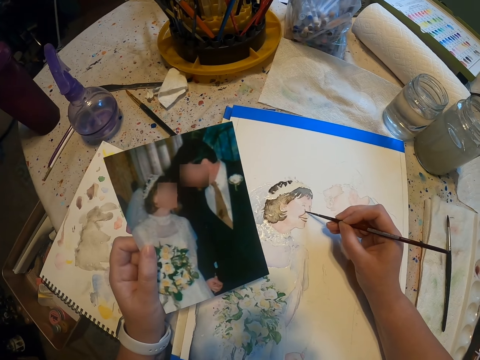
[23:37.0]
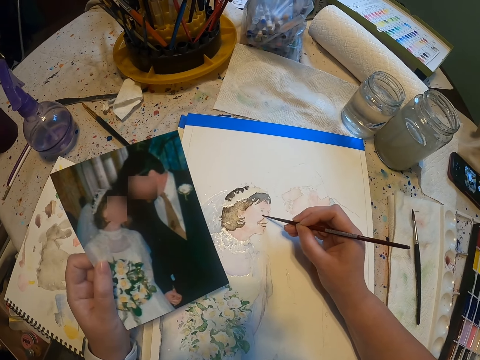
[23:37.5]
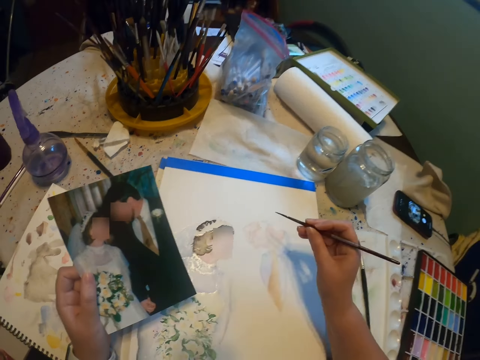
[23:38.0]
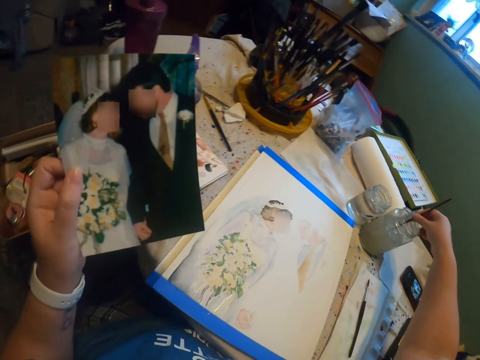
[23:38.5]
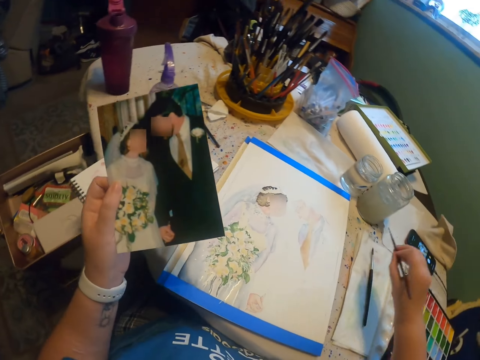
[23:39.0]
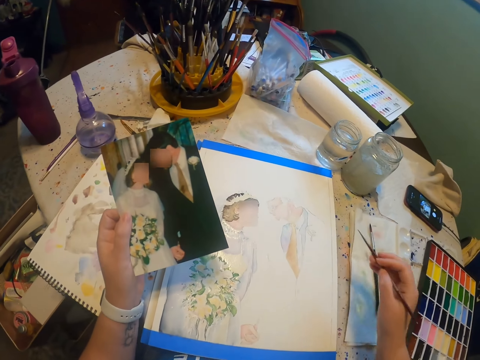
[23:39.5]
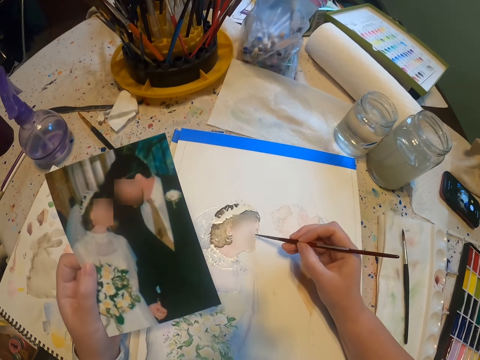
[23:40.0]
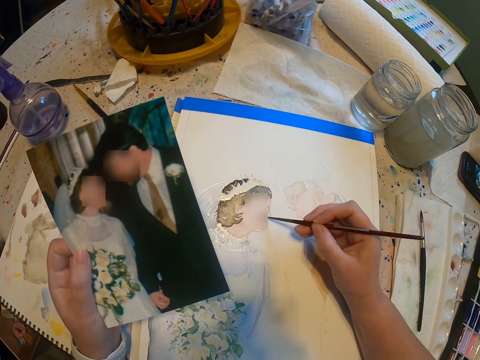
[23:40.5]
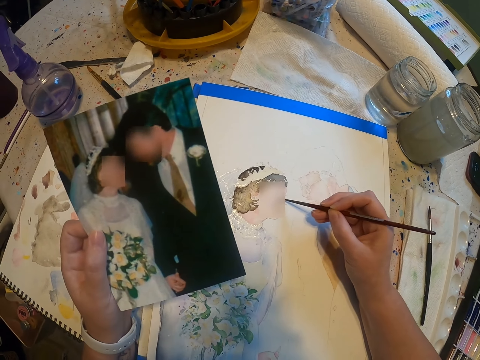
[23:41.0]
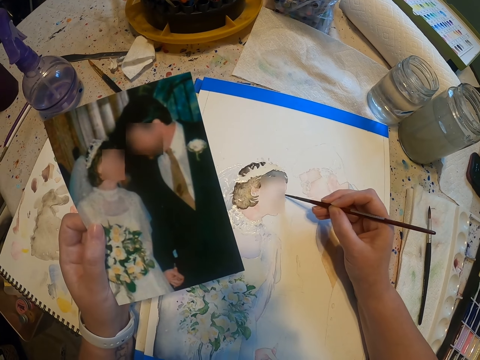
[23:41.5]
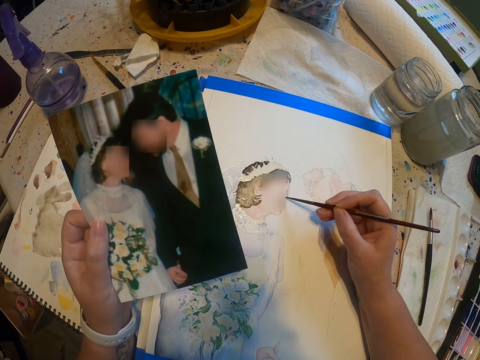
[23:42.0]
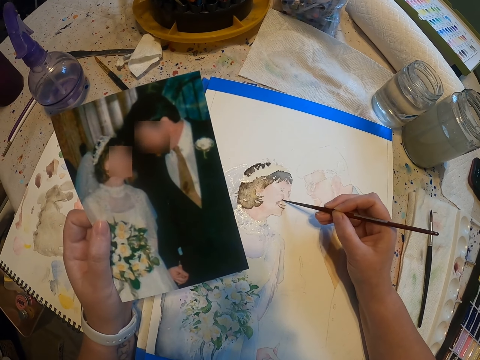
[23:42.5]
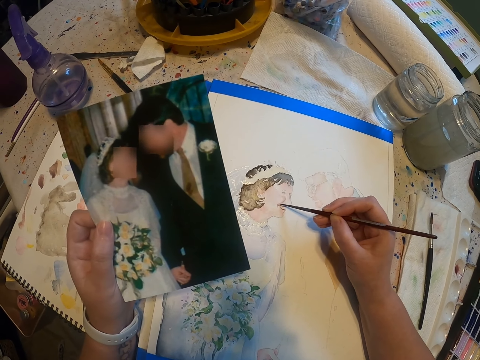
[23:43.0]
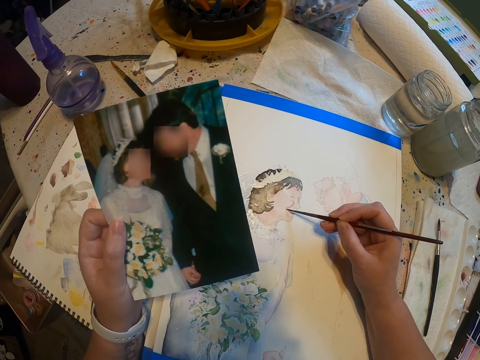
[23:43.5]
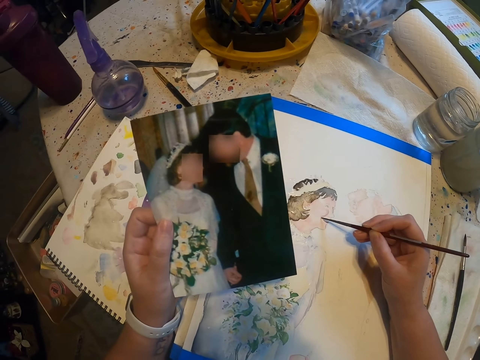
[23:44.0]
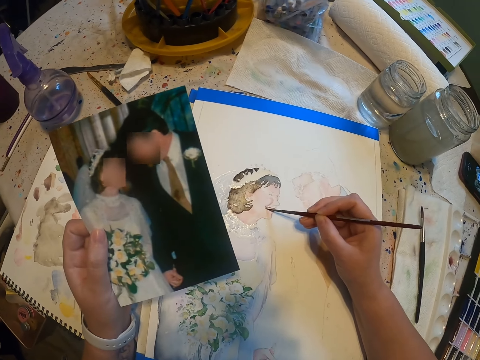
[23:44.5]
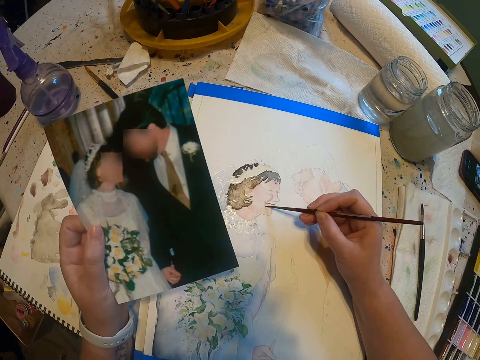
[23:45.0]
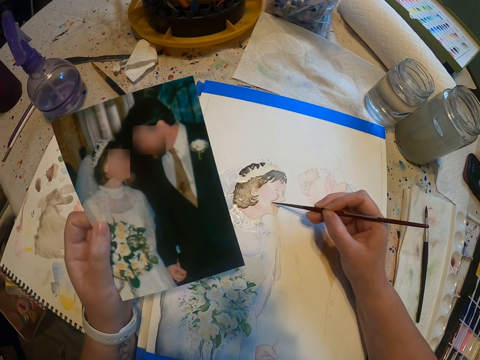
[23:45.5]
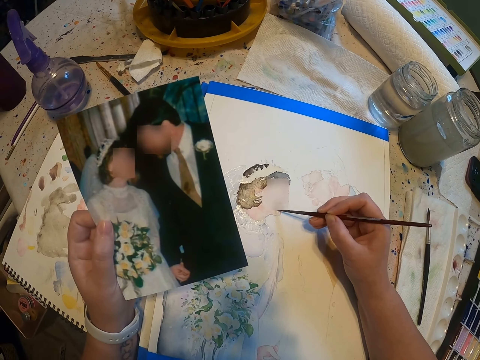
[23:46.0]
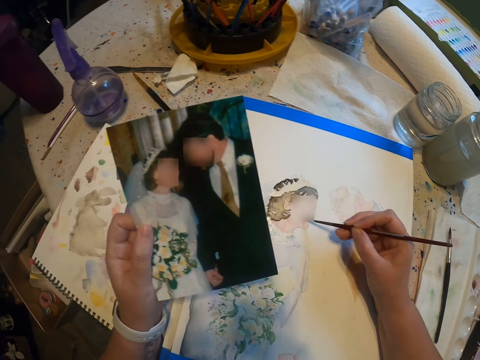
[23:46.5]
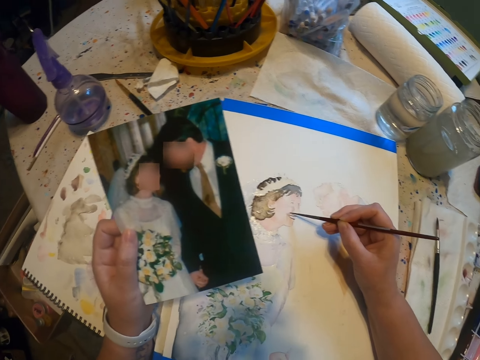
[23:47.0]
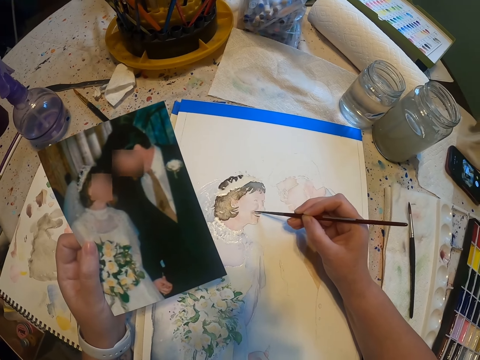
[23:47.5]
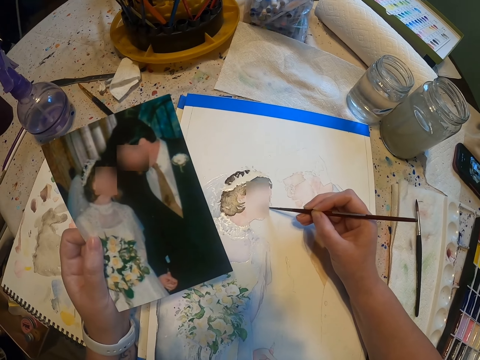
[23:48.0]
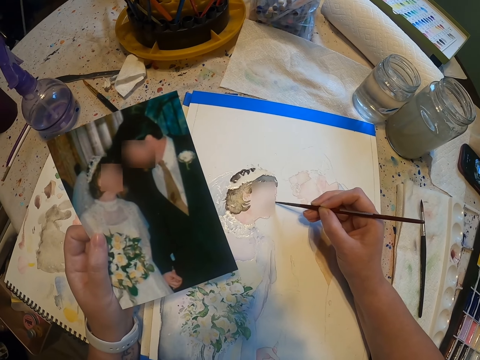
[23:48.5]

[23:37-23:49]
The camera wearer dips the paint brush in a water color. They reduce the paint from the paint brush. They paint the sketch with the brush on the paint paper.

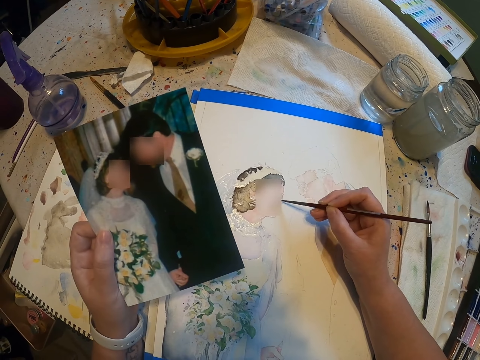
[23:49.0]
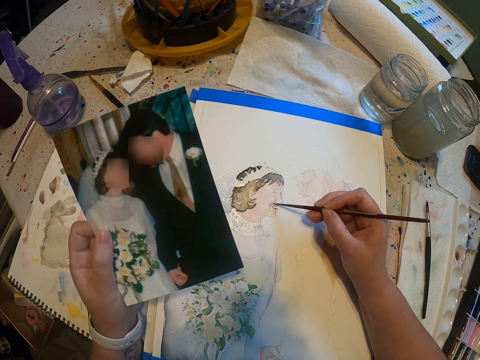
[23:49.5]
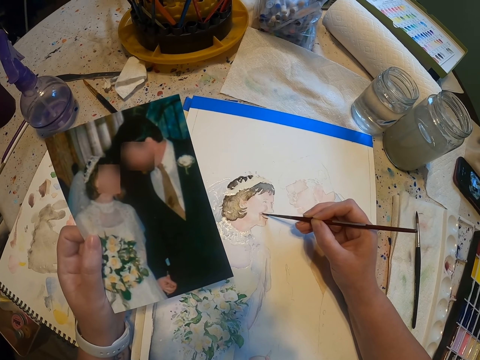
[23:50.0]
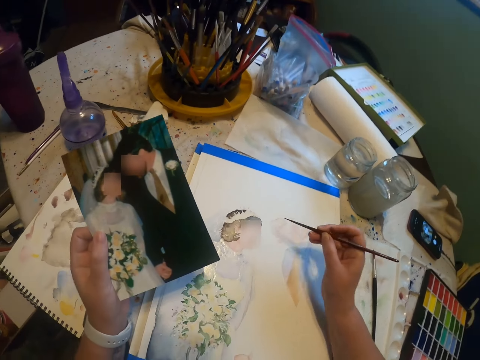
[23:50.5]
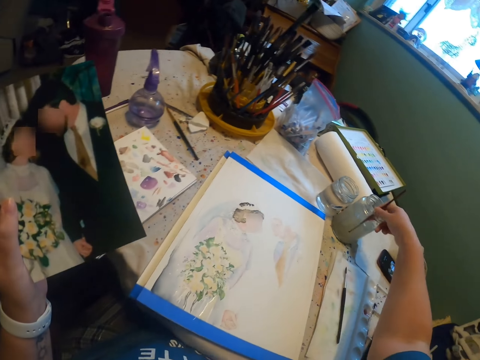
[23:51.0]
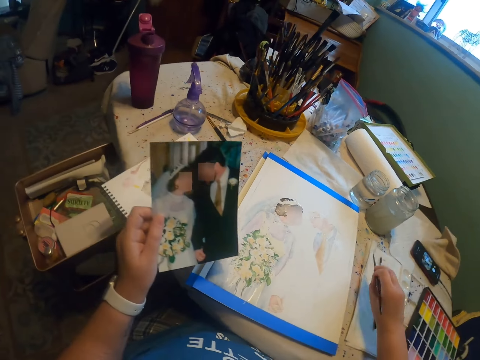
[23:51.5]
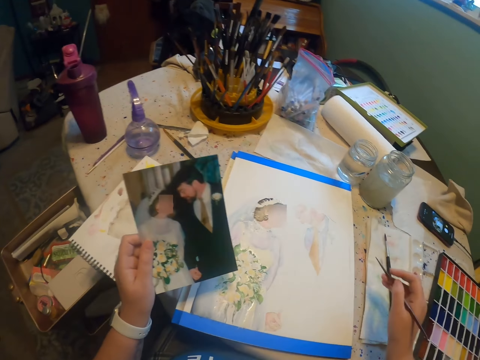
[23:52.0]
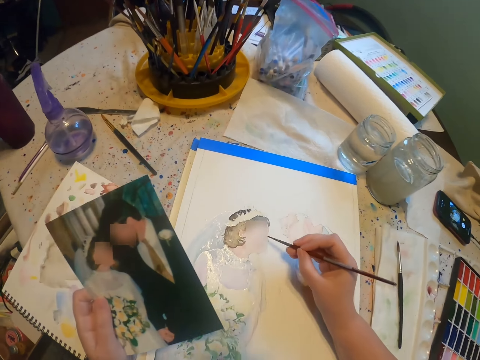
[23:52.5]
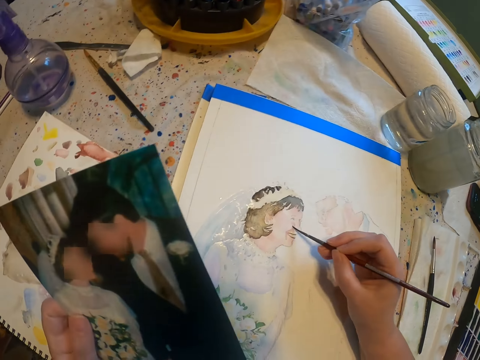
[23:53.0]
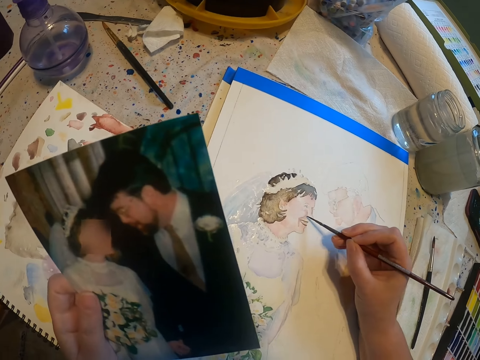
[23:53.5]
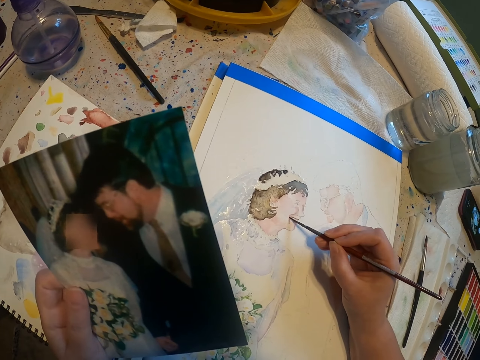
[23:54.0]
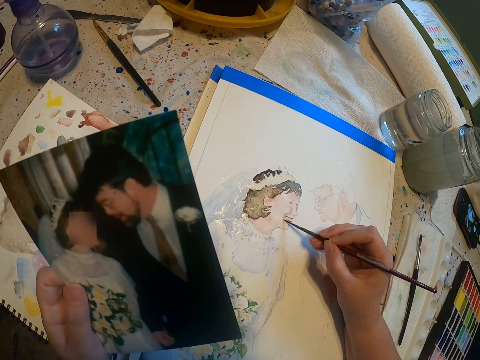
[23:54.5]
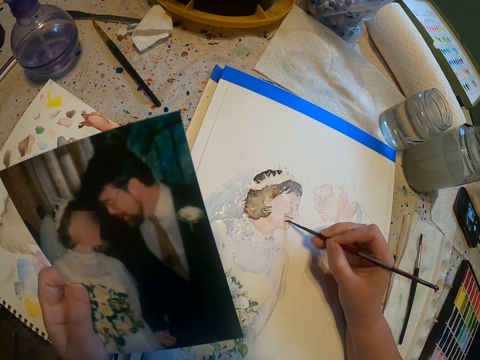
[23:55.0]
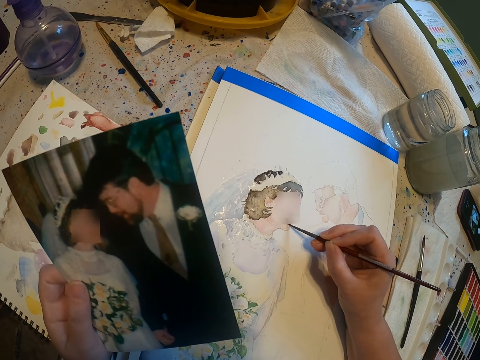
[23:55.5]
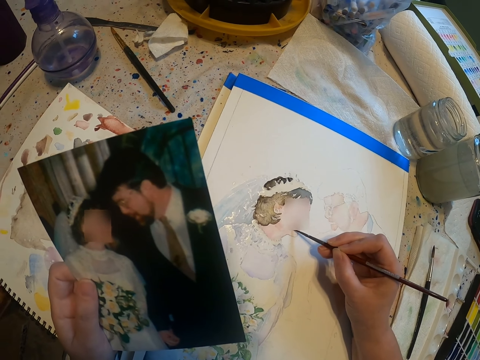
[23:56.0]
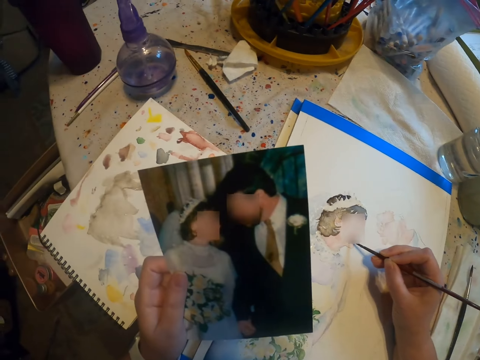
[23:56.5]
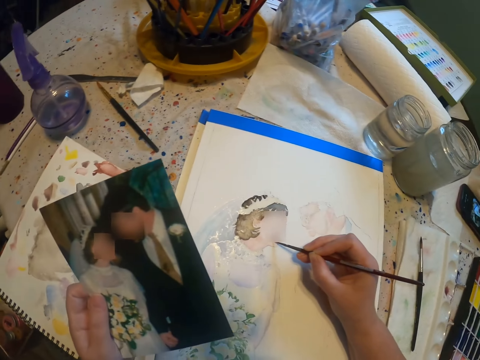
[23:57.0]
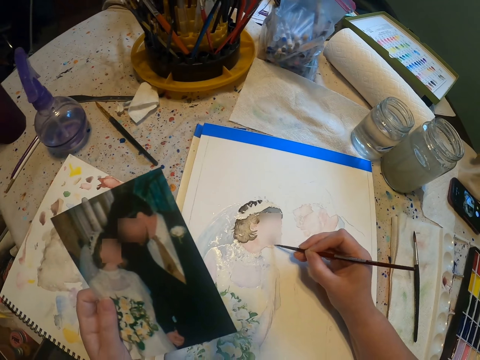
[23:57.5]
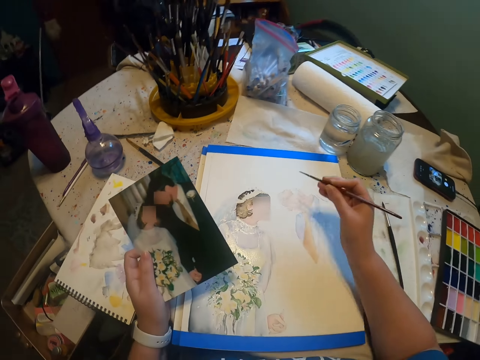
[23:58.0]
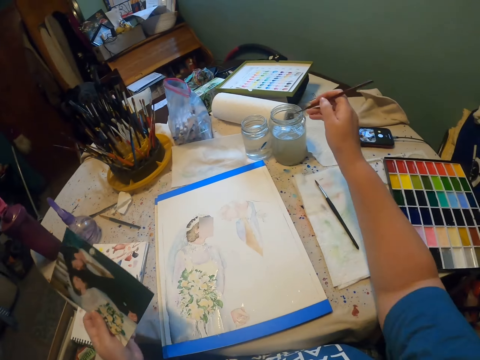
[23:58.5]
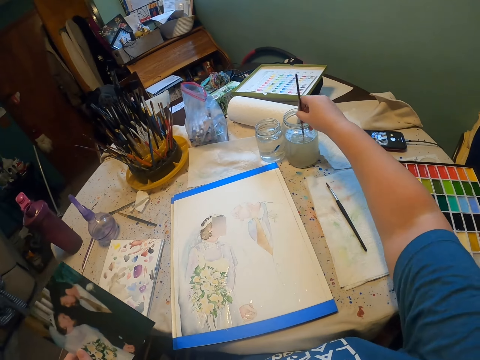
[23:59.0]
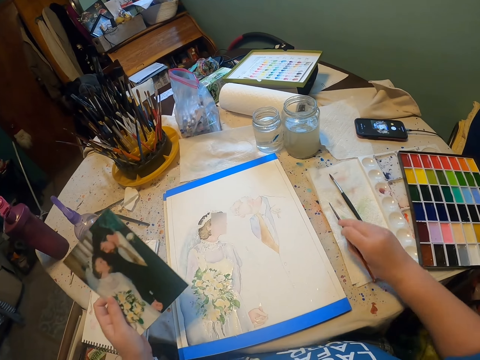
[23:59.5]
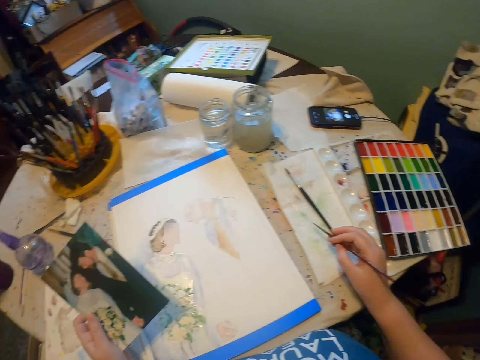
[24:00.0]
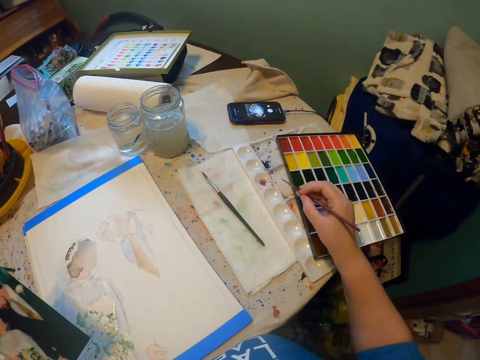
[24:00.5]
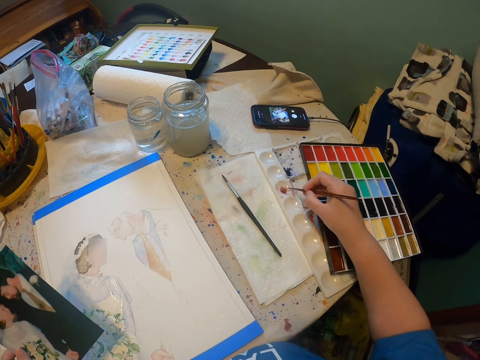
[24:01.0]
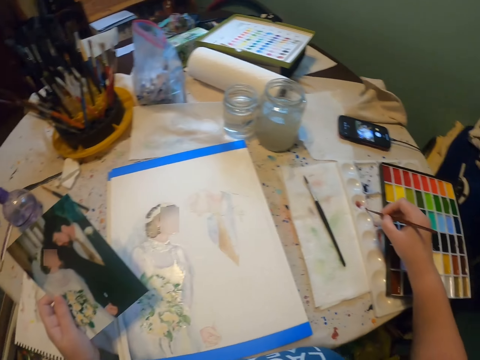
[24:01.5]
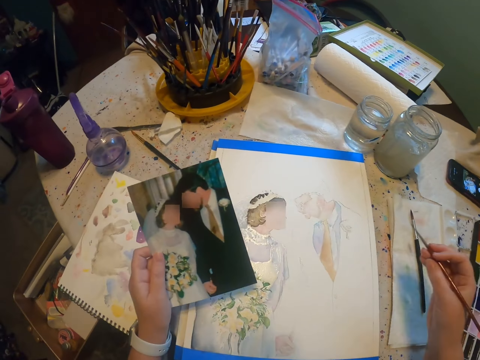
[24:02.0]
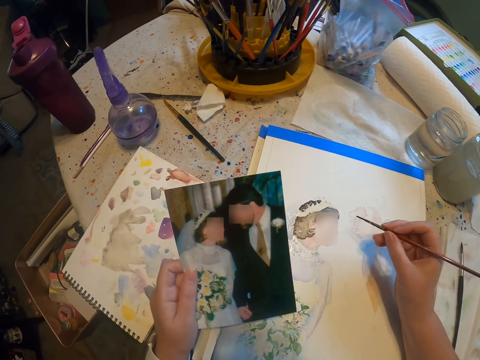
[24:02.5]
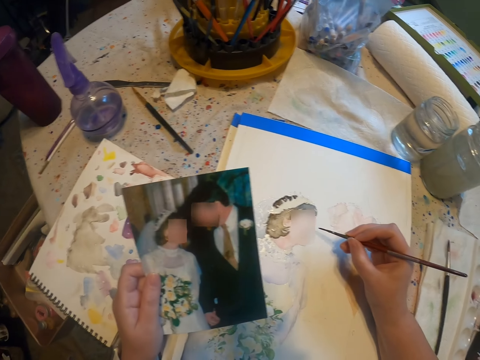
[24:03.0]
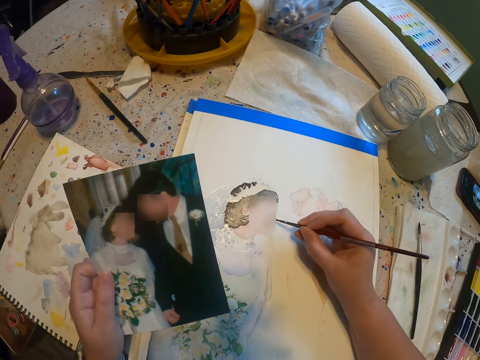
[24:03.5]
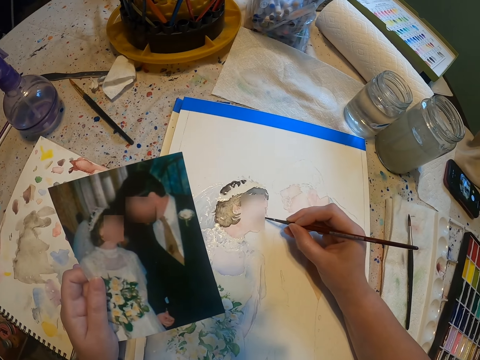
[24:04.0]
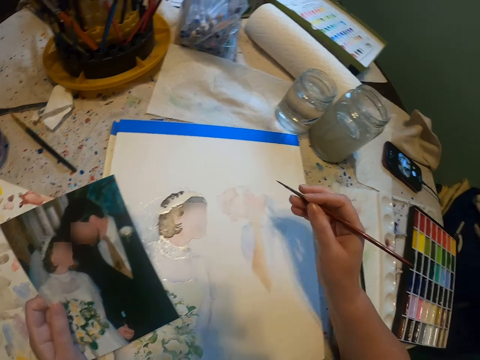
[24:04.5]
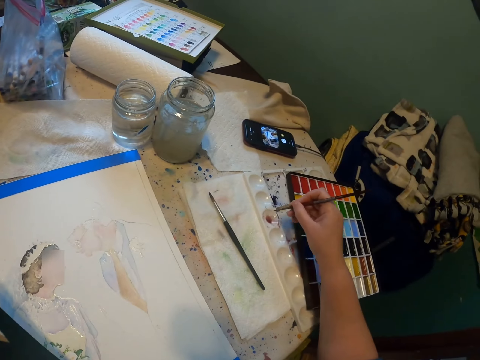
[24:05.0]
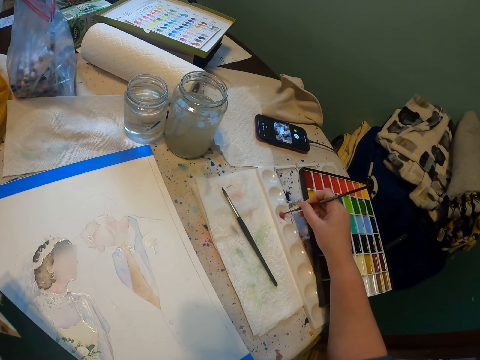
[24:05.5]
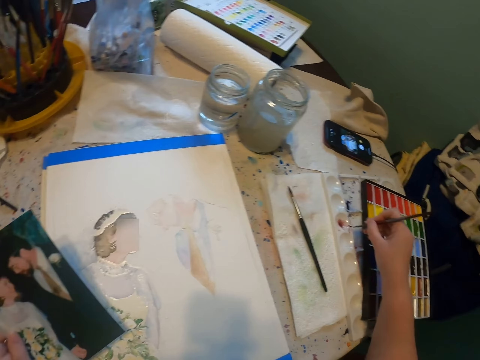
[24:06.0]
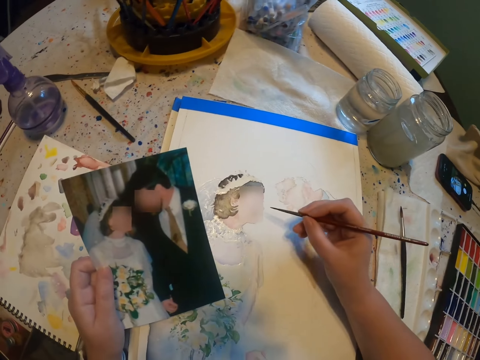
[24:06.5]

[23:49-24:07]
The camera wearer dips the paint brush in a water color. They reduce the paint from the paint brush. They paint the sketch with the brush on the paint paper. They dip the paint brush in the water color. They reduce the paint from the paint brush. They add paint on the paint brush. They rub the brush on the paint. They paint the sketch with the brush on the paint paper. They add paint on the paint brush.
